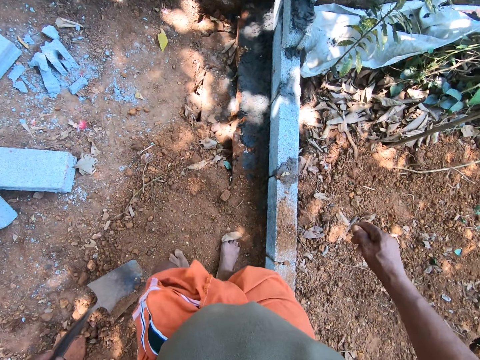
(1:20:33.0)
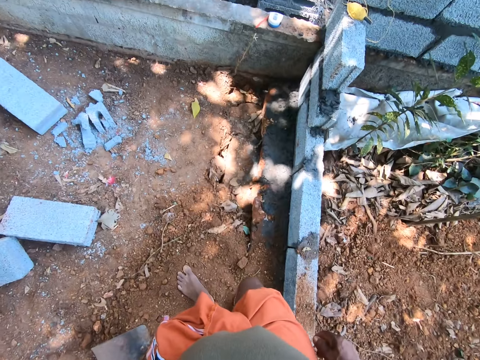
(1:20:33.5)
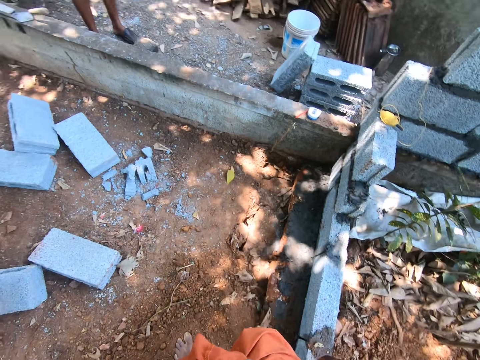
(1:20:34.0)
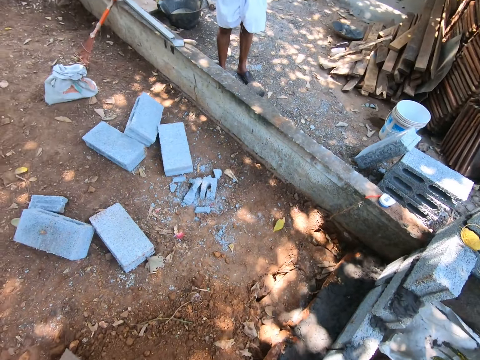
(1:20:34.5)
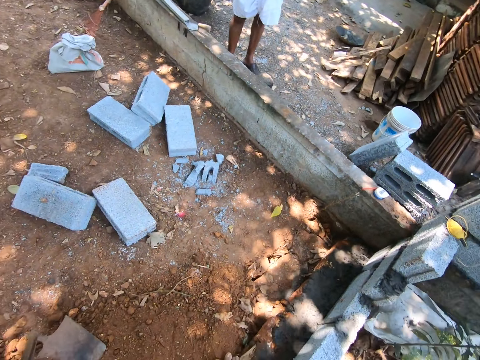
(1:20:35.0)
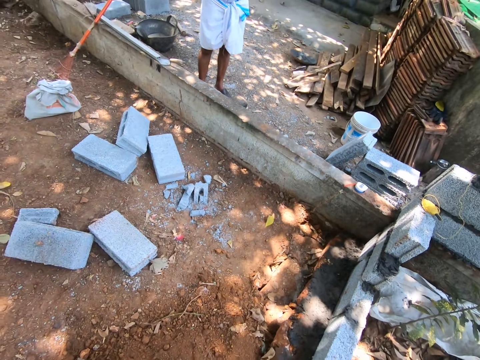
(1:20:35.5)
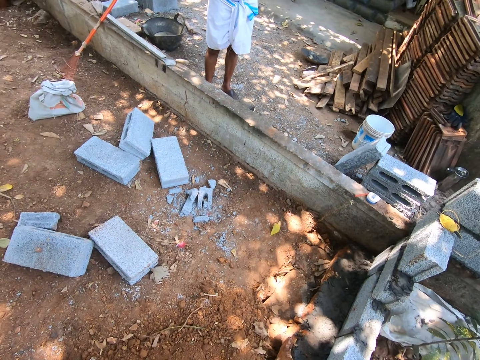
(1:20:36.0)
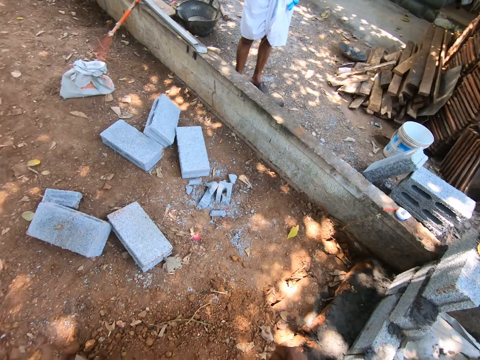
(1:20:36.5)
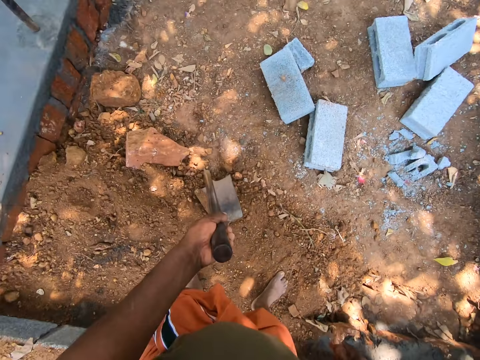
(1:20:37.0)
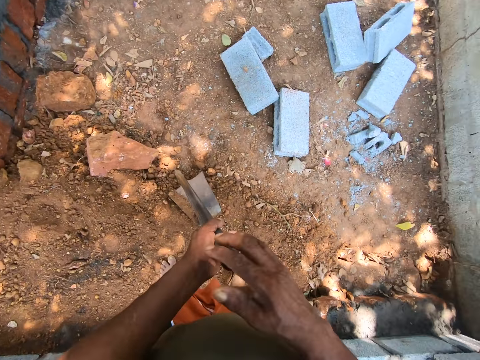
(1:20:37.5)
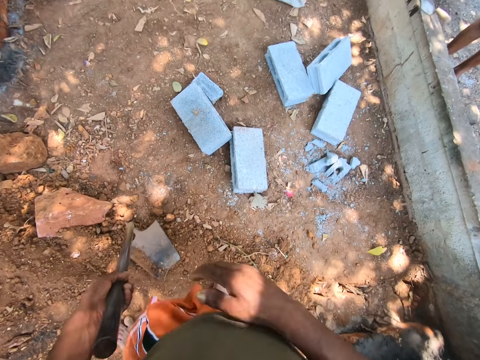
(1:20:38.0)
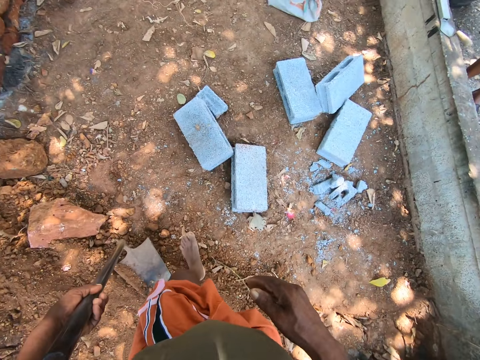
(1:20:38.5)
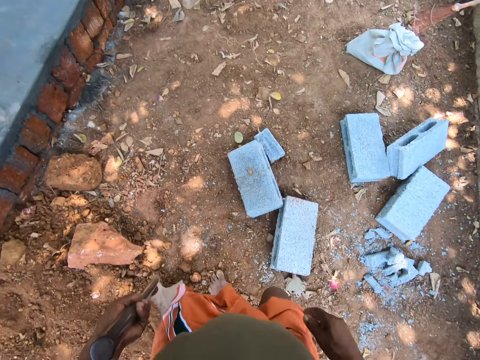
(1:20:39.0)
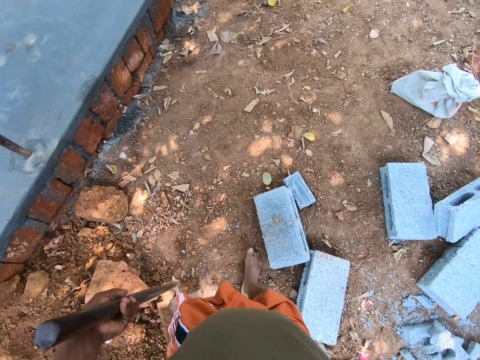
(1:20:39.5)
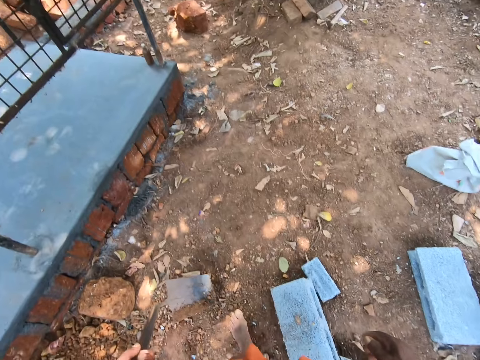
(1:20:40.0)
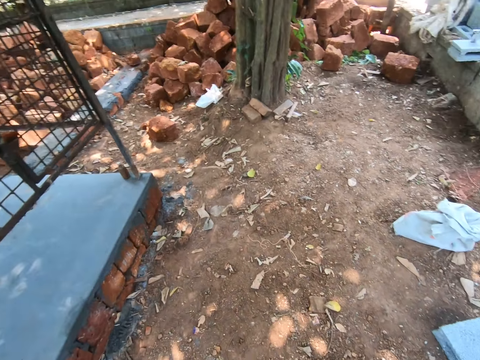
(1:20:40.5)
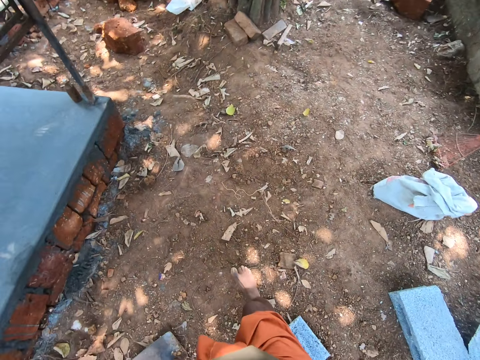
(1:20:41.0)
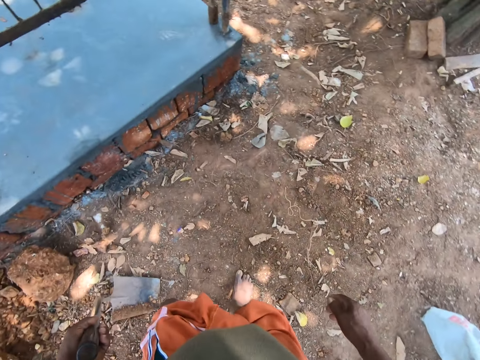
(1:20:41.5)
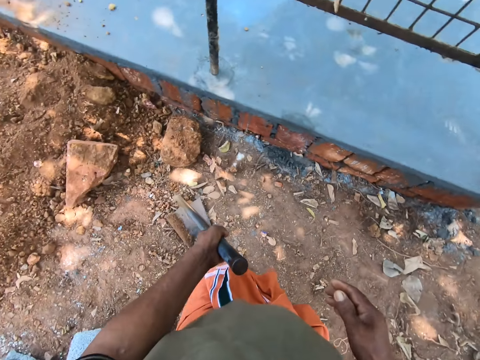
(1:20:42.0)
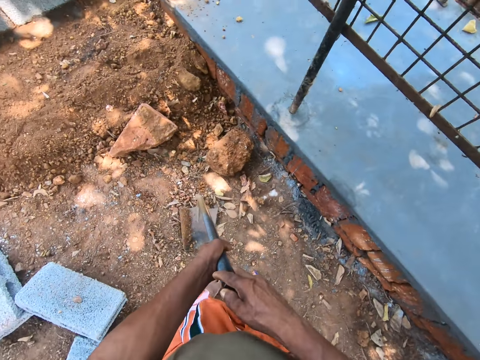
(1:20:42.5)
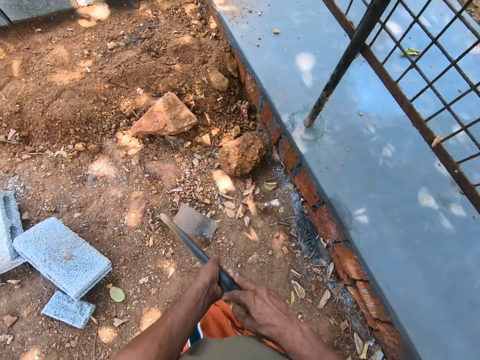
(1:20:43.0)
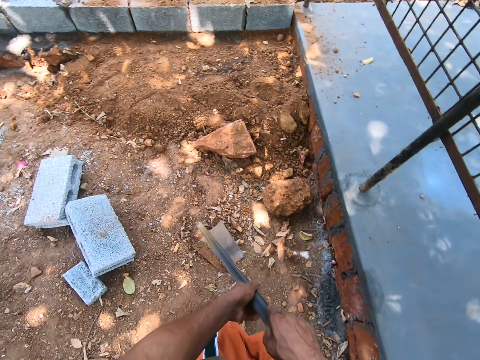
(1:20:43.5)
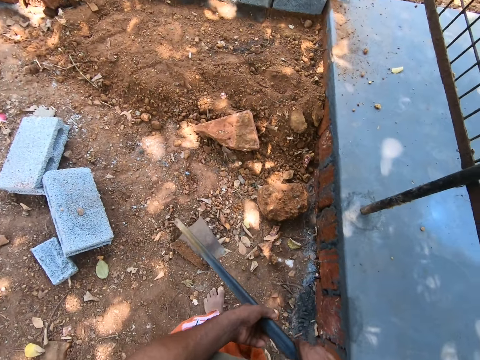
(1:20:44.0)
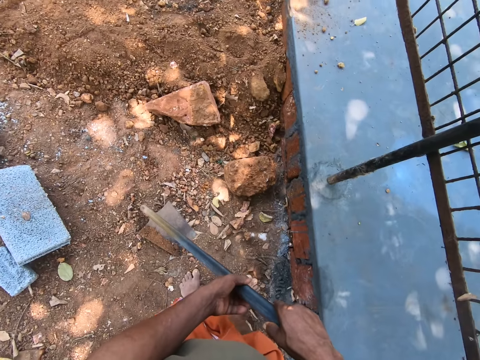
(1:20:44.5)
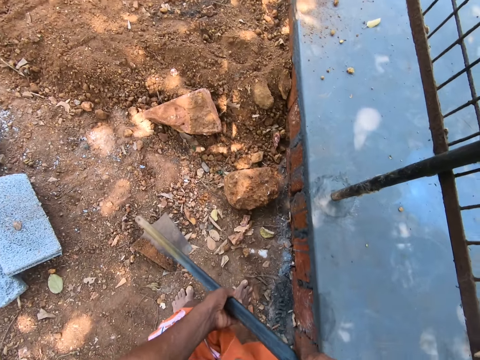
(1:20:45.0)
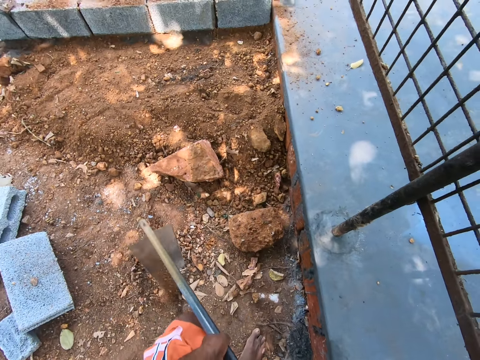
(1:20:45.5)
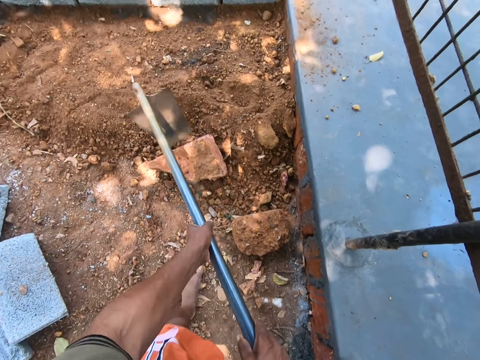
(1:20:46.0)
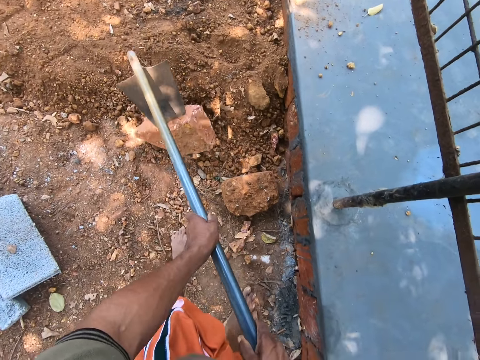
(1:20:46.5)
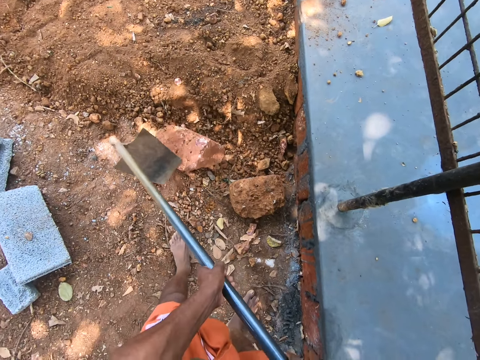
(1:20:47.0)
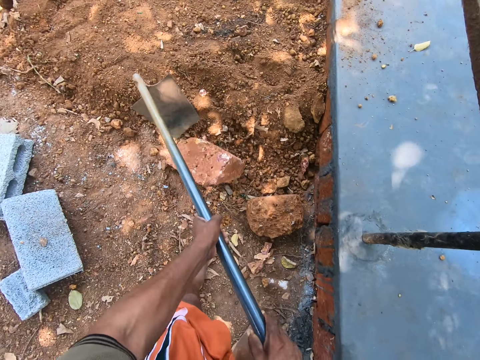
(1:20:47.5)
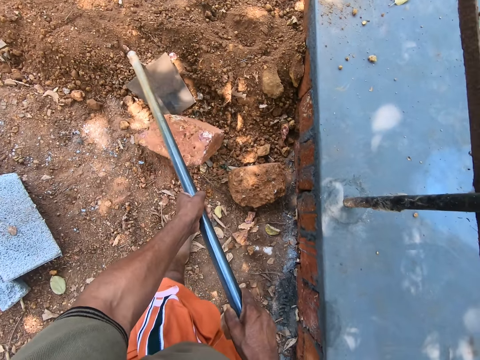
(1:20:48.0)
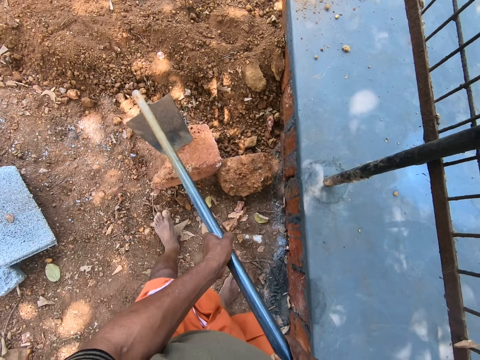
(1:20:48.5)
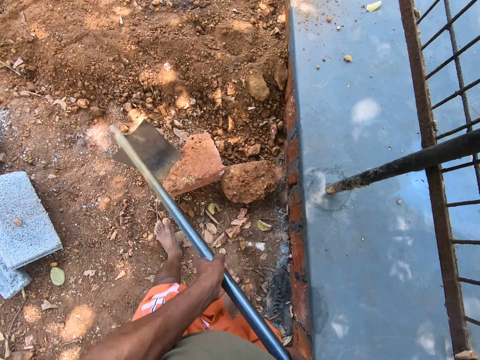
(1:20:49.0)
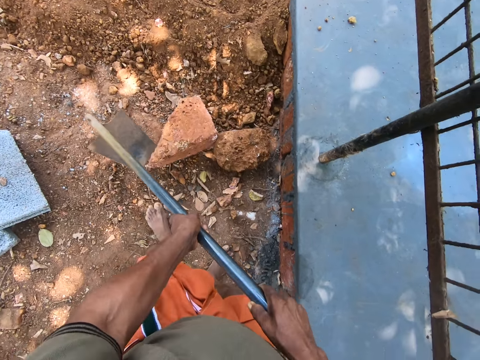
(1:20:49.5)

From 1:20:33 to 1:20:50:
The camera wearer moves the stone with the hoe in his hands.

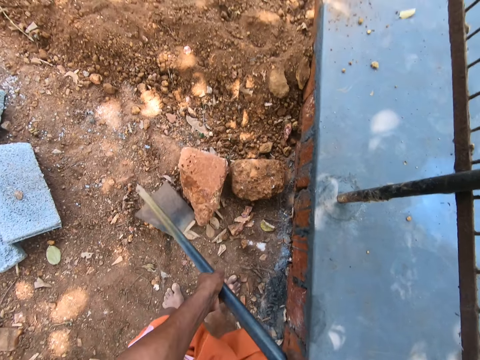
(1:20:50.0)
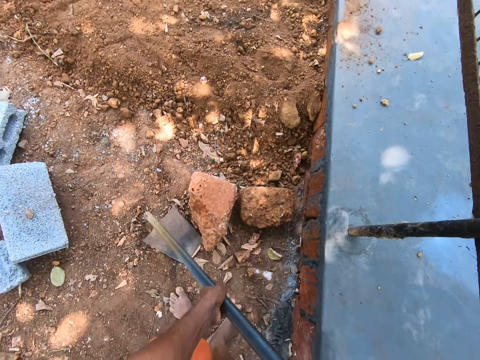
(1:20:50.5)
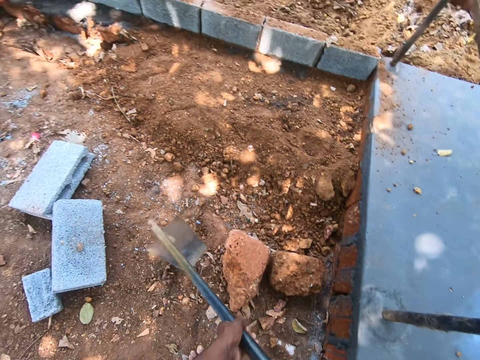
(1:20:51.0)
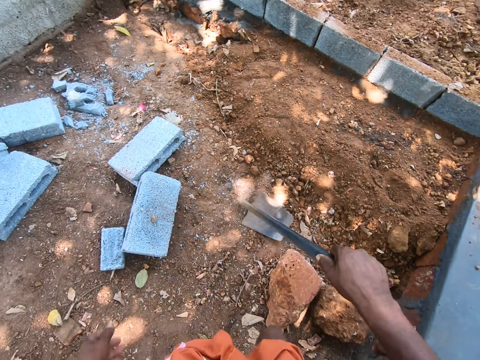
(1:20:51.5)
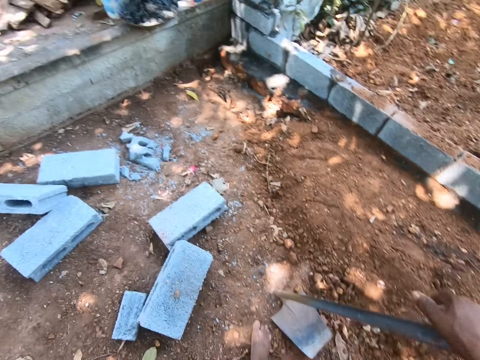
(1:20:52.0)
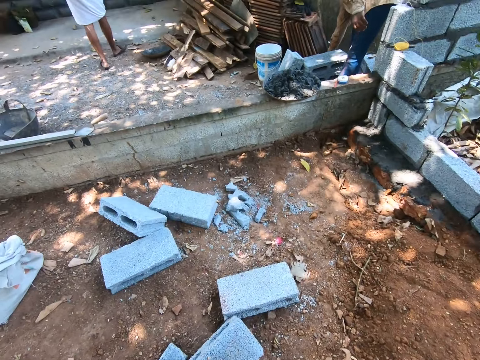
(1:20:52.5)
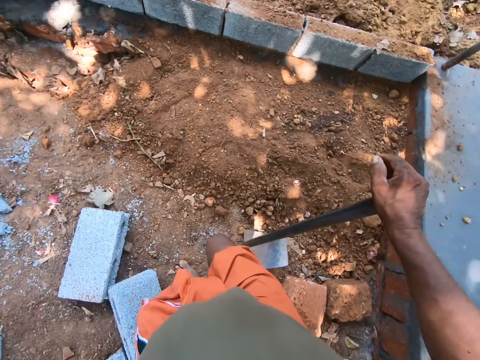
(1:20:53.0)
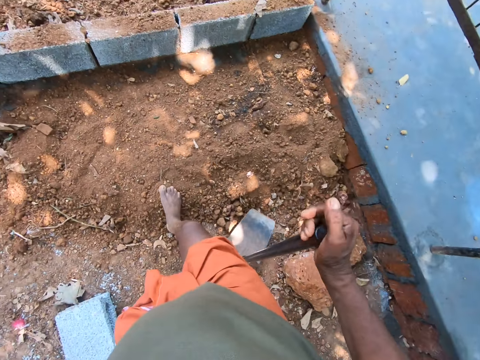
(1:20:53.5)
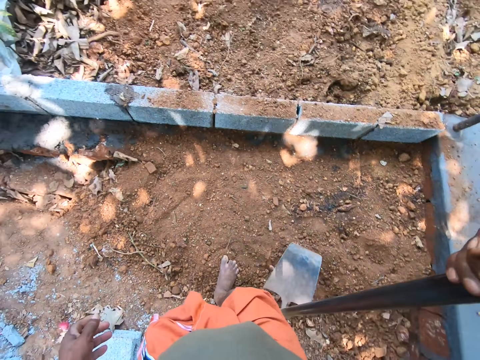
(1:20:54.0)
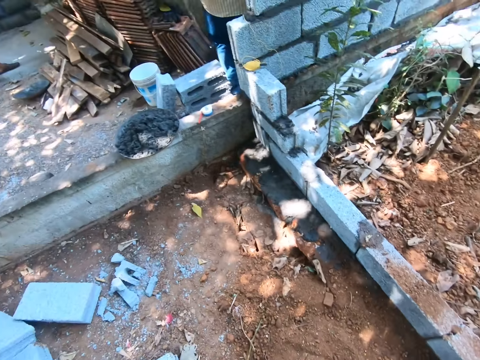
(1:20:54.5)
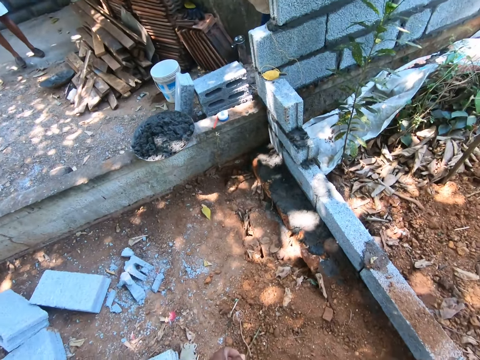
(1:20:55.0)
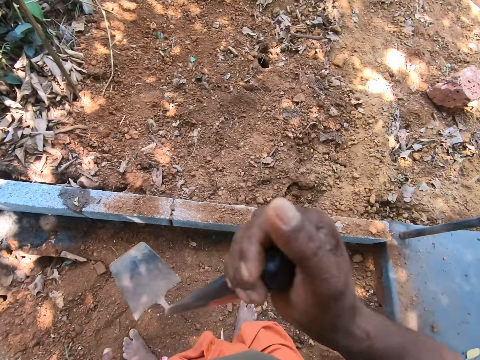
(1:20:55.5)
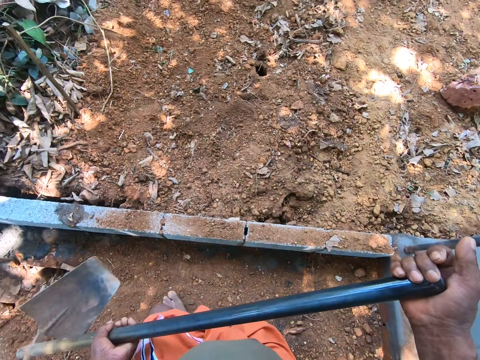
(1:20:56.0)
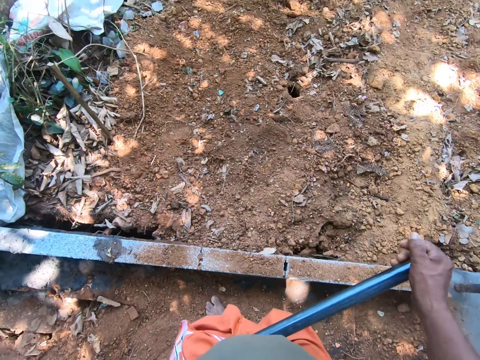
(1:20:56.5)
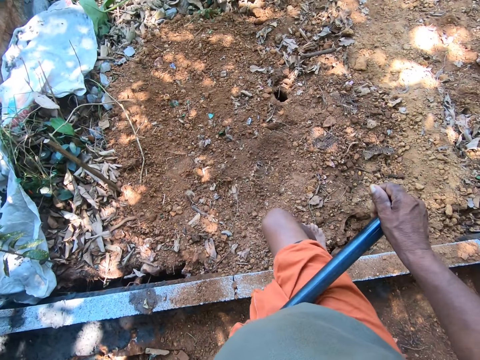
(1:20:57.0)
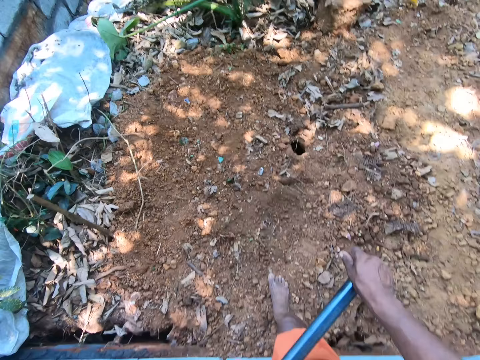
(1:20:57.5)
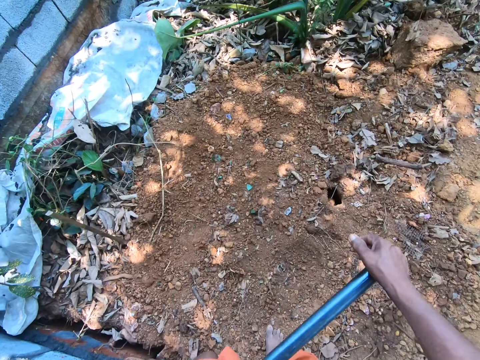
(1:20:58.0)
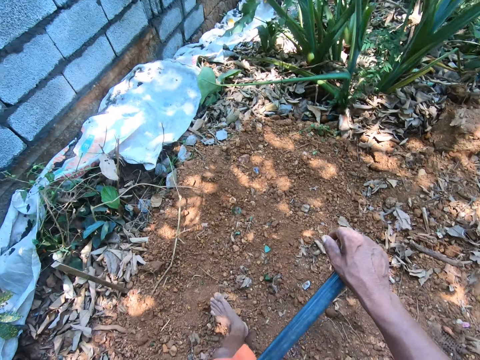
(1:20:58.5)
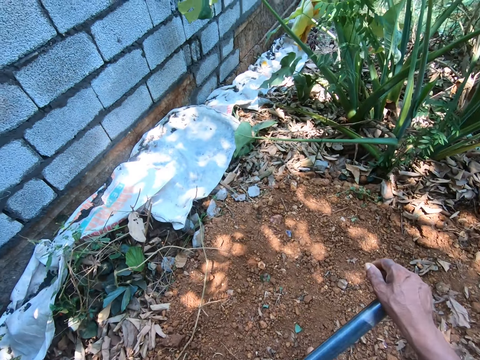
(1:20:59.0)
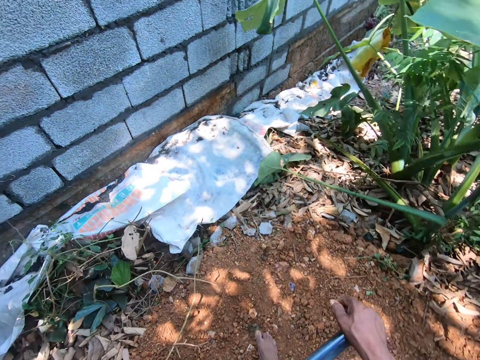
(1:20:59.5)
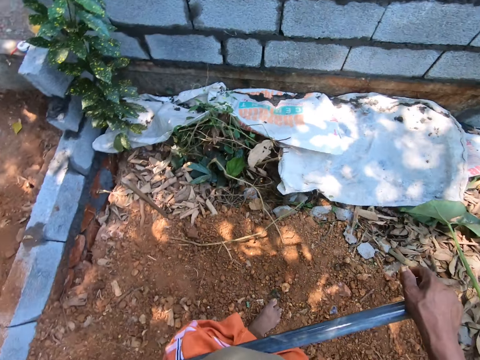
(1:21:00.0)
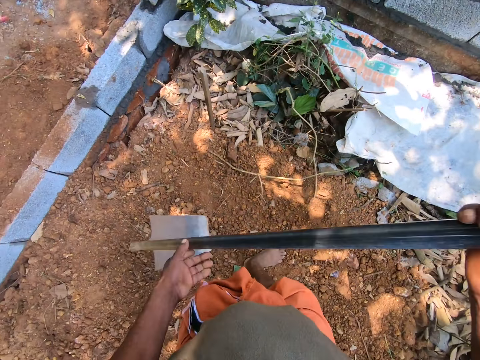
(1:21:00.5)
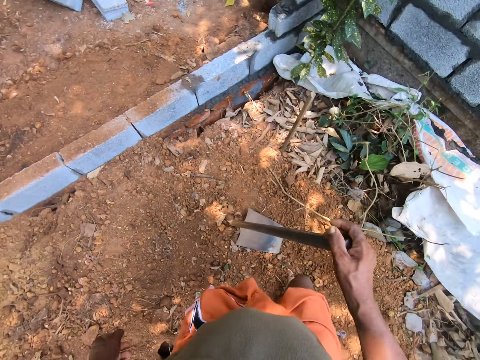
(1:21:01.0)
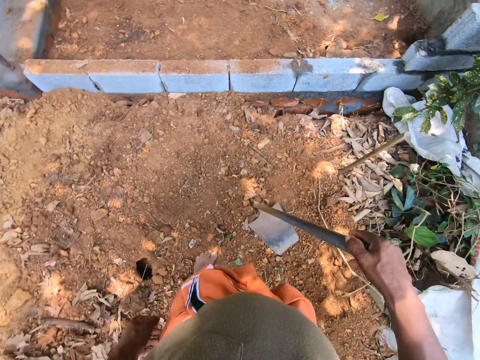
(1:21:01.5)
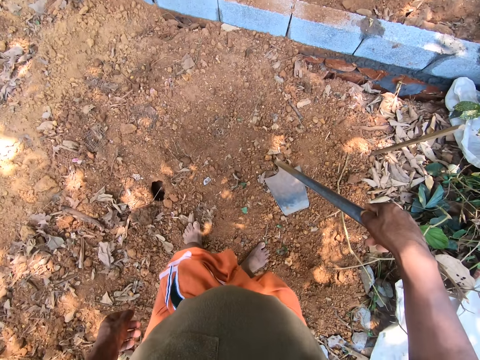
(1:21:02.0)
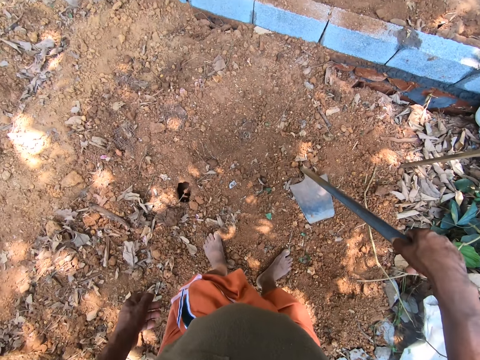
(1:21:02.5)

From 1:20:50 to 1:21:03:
The camera wearer drops the hoe on the sand with both hands.
